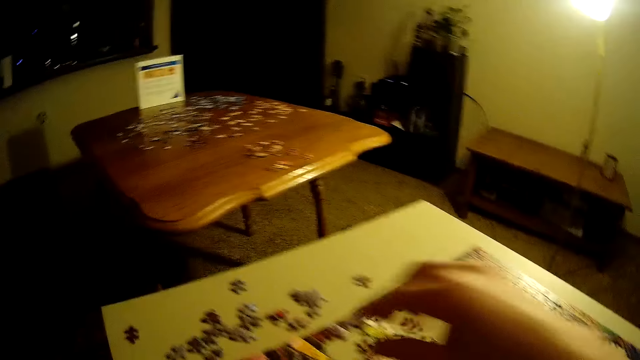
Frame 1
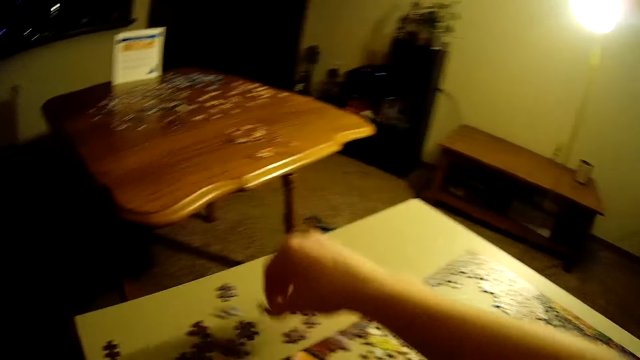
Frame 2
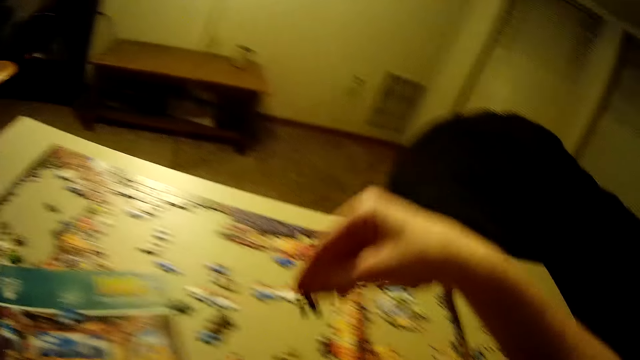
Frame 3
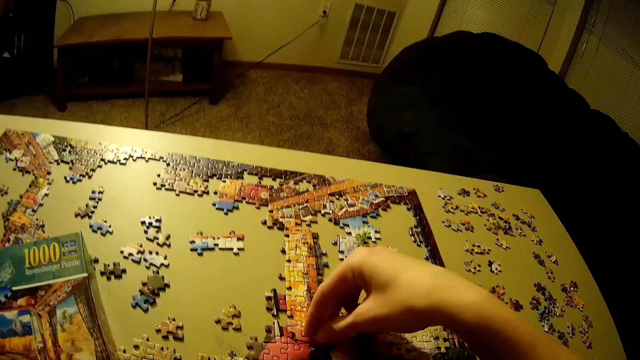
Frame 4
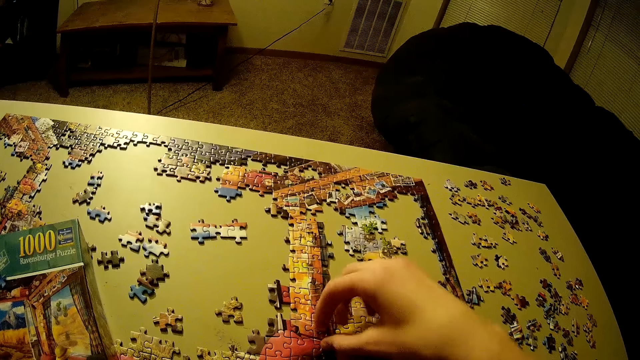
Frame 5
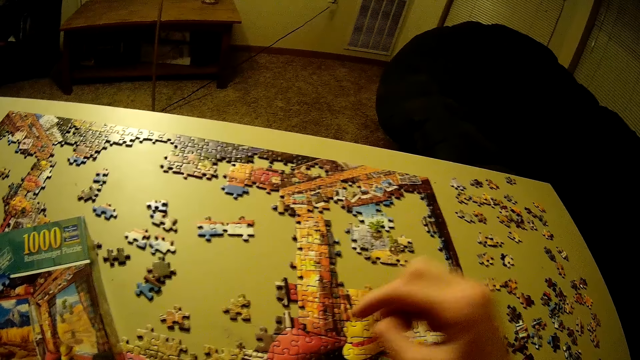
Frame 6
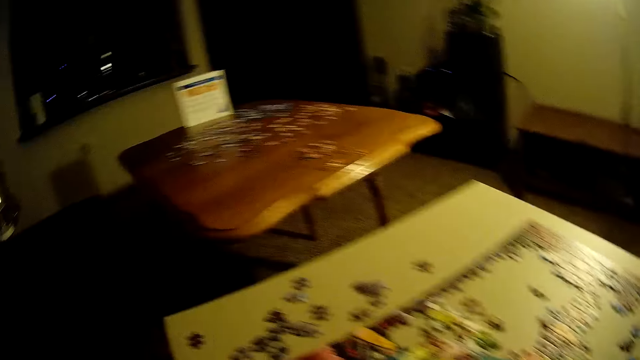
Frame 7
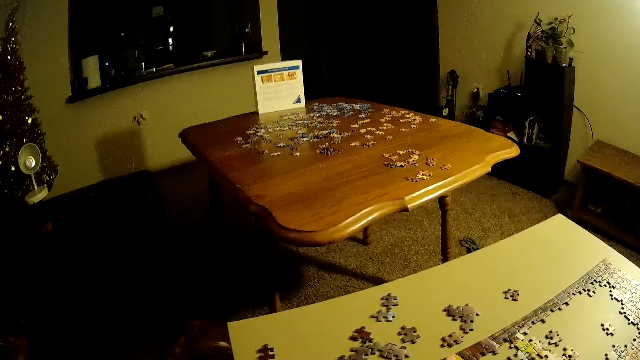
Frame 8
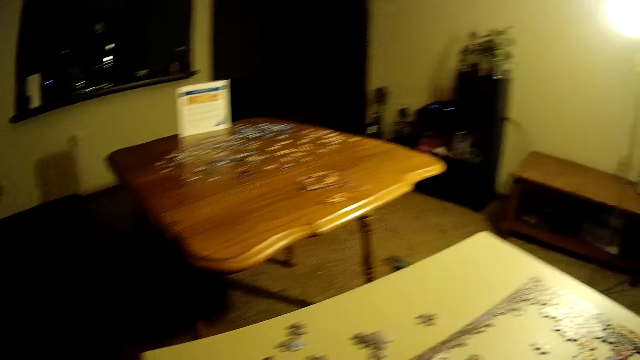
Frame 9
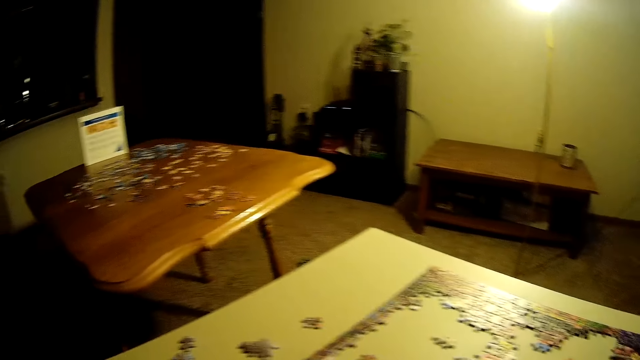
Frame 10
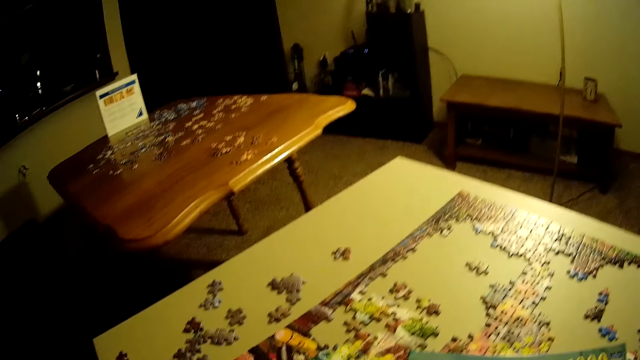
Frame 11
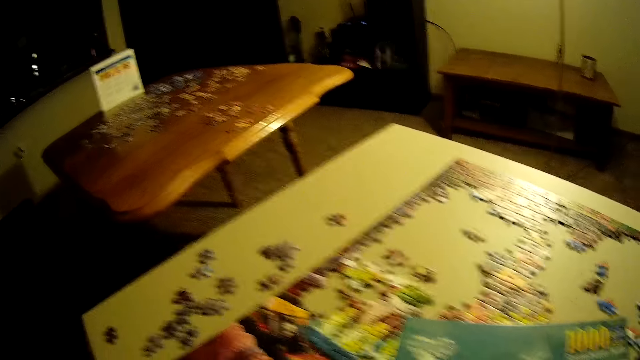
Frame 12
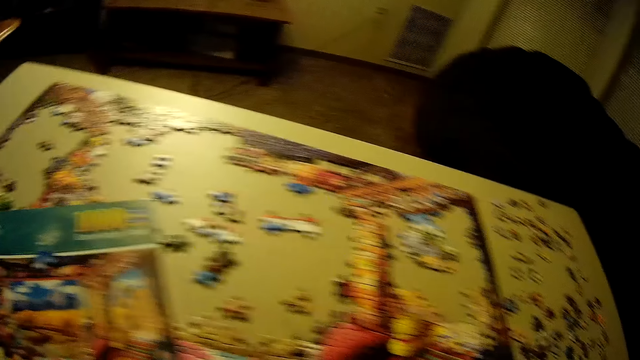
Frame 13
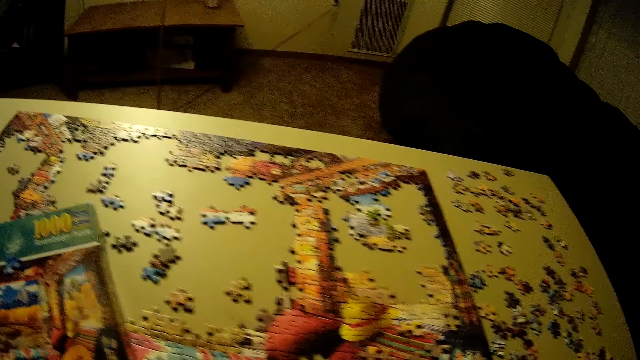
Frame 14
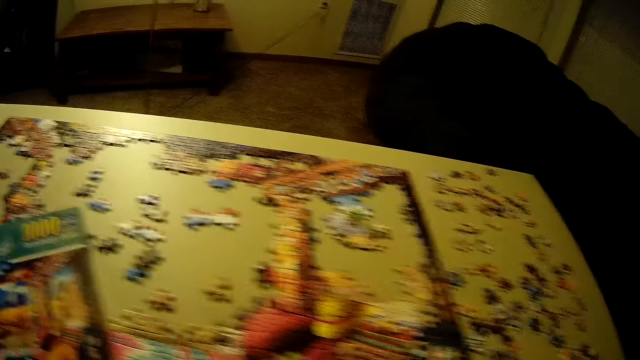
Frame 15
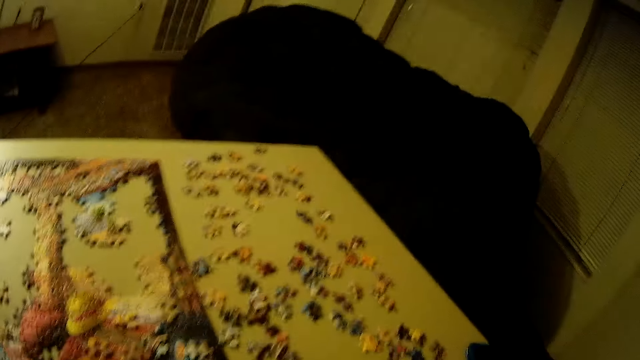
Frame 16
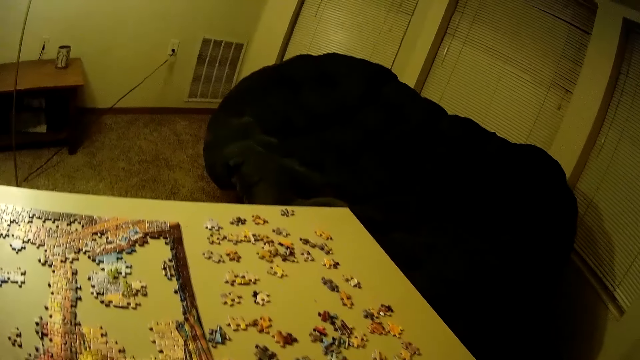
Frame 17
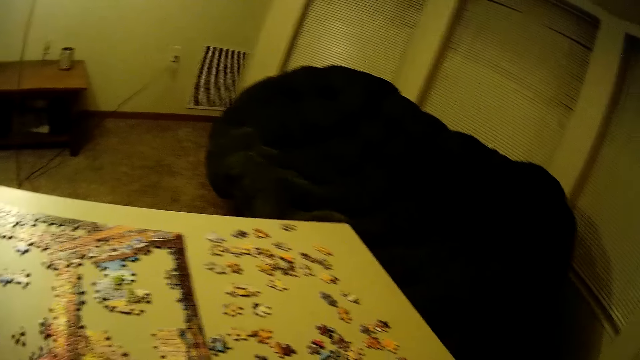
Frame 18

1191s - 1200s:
The camera wearer picks up another piece of puzzle on the table. They place the piece of the puzzle on the table. They look around.

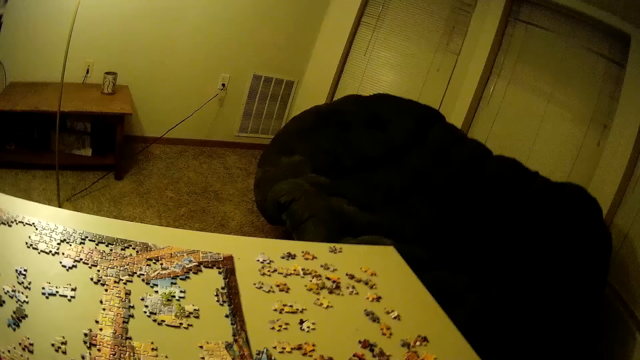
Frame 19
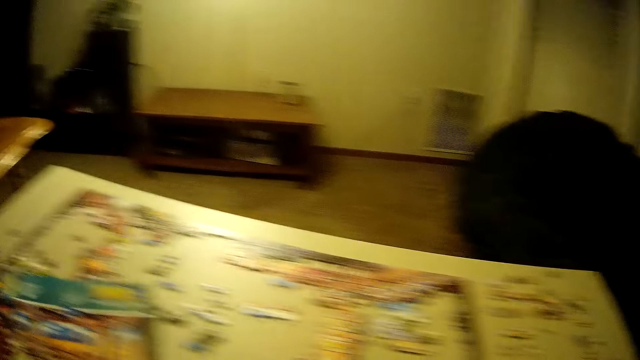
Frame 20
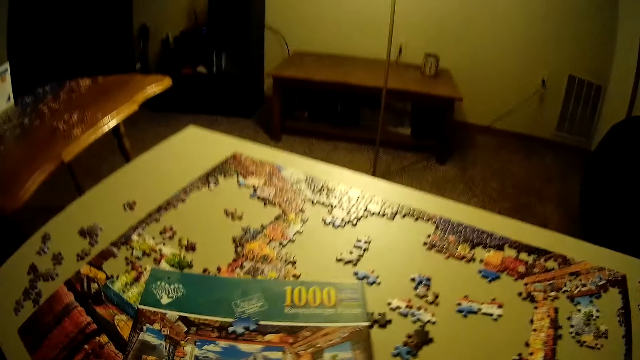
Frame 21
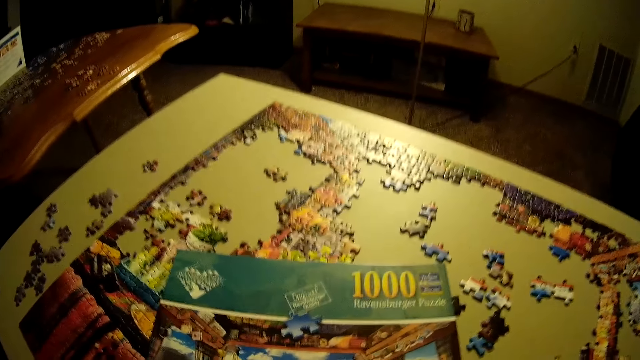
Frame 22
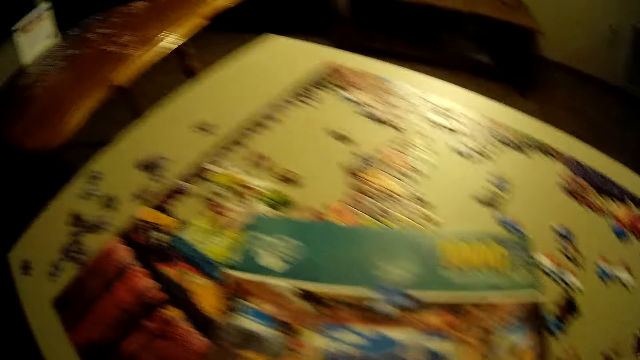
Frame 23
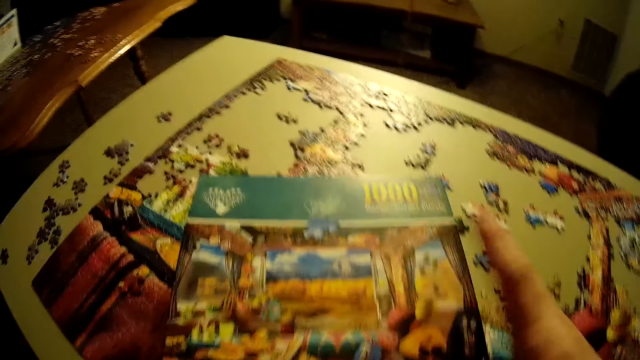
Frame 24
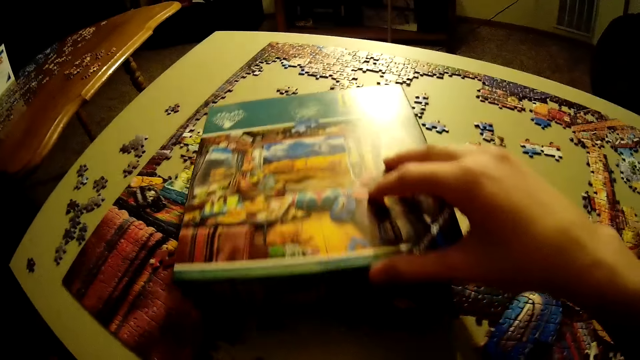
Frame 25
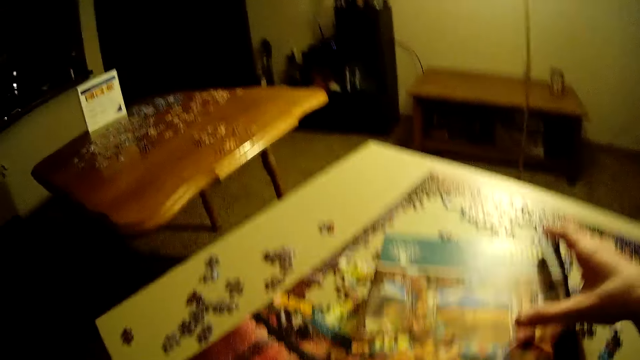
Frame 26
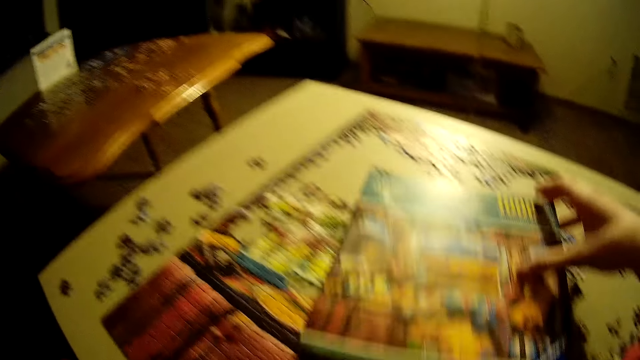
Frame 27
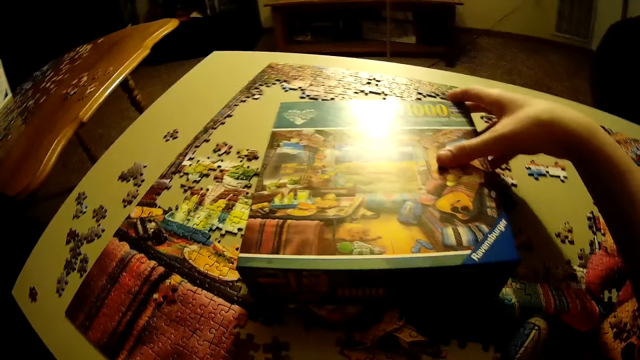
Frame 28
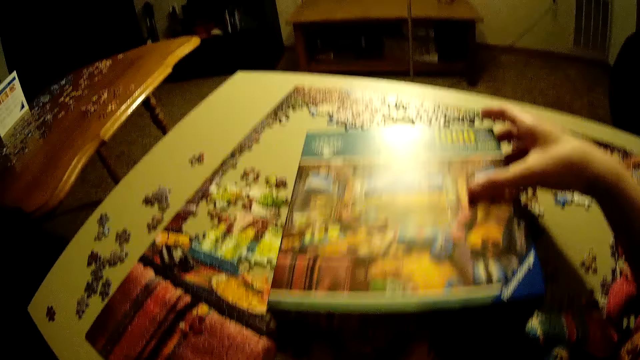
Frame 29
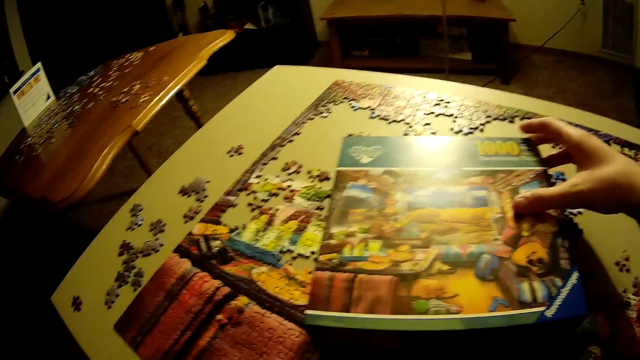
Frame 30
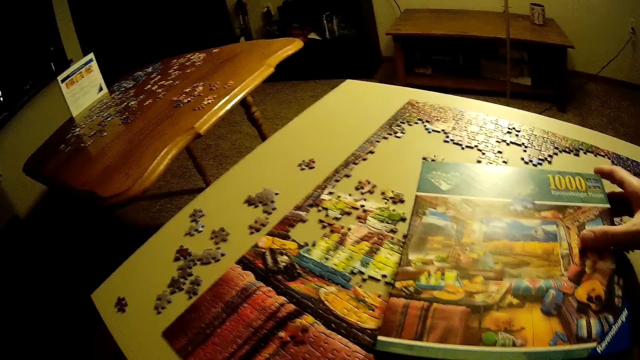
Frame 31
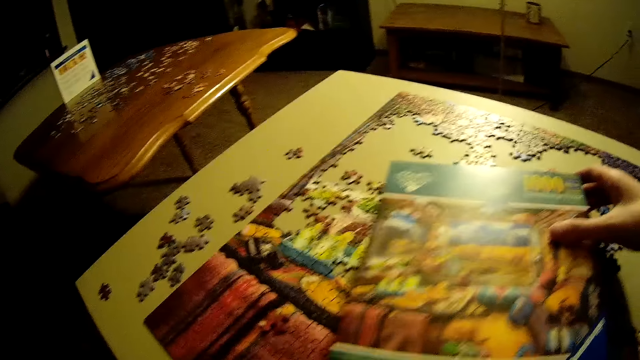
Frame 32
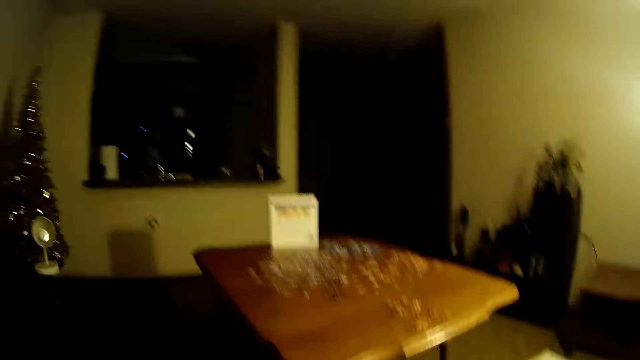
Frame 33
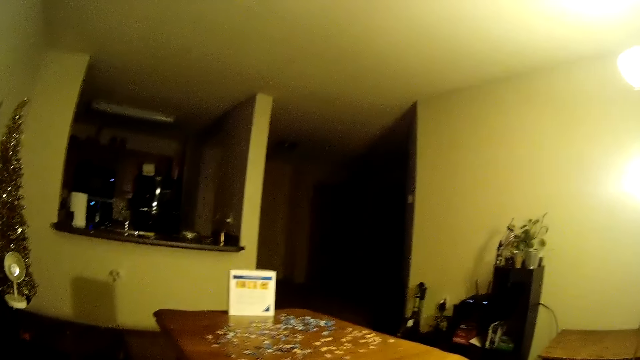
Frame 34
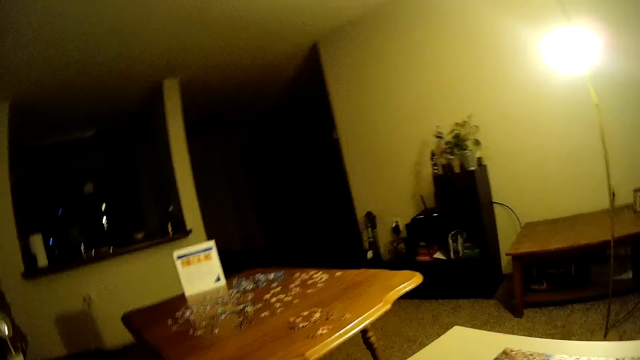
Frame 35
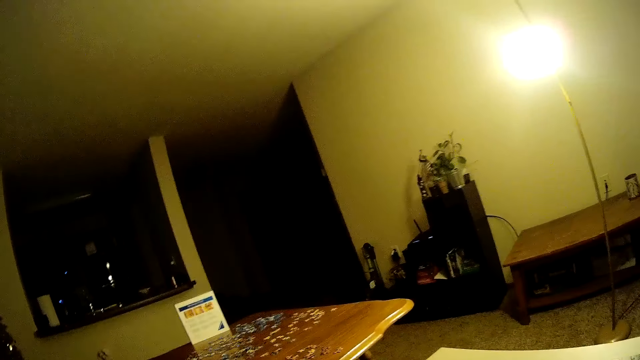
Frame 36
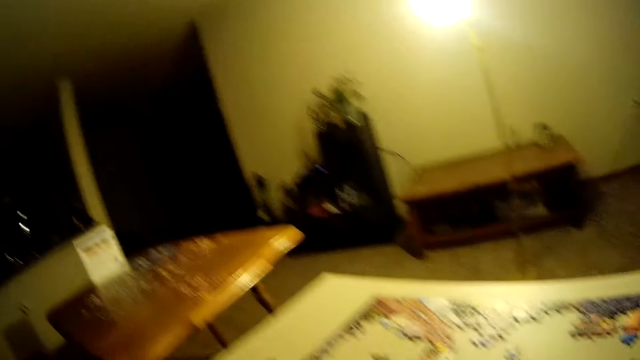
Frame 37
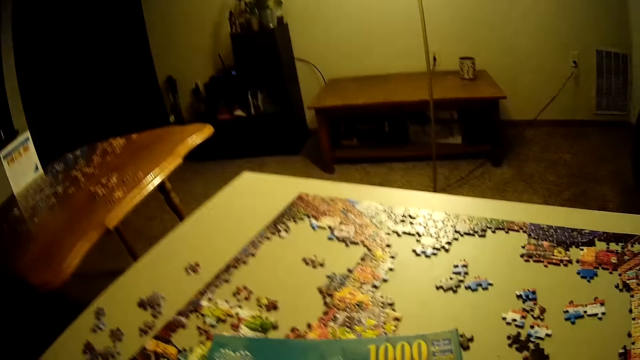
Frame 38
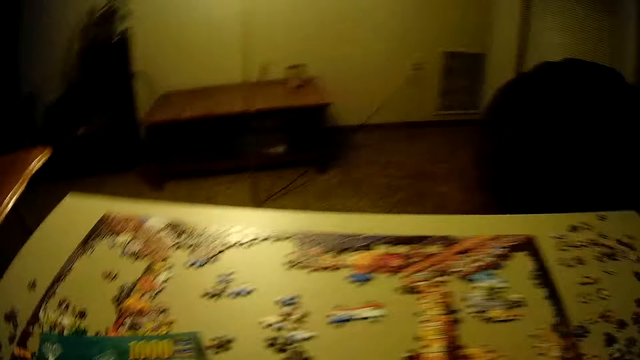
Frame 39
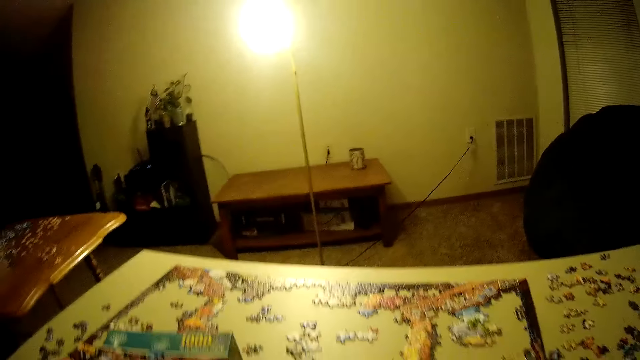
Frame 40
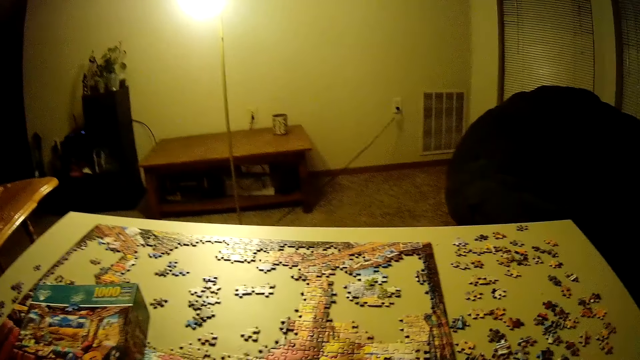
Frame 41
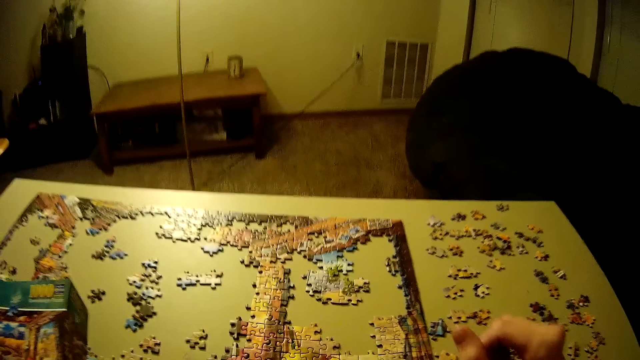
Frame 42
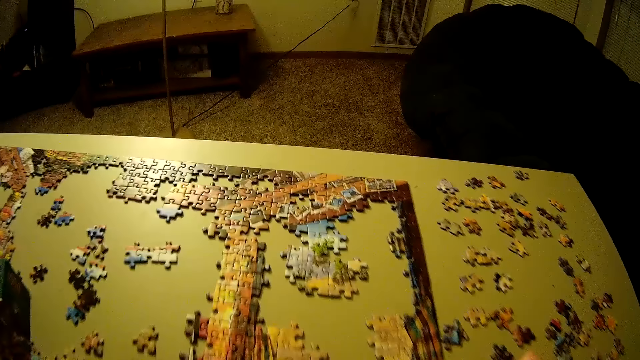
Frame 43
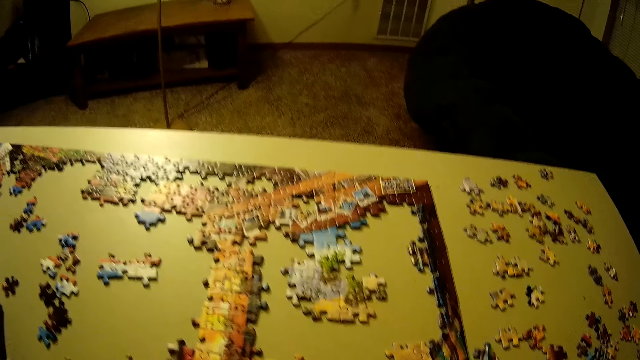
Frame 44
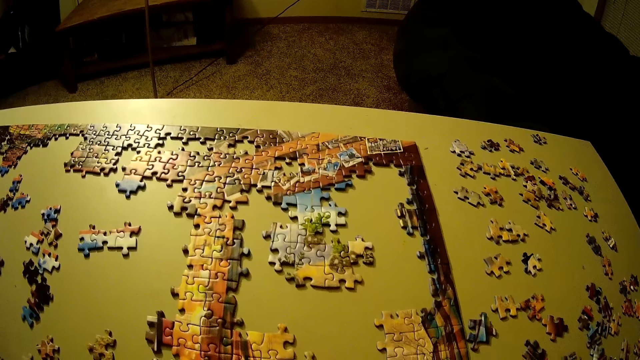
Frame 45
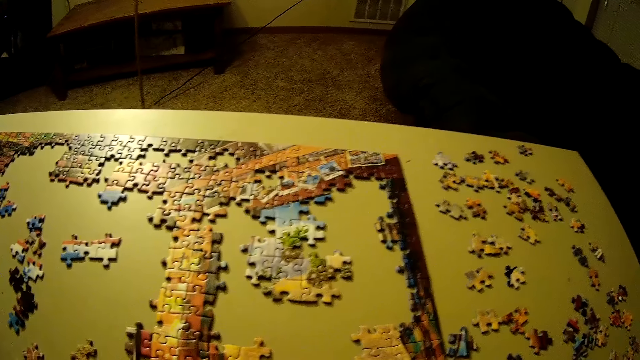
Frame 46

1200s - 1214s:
The camera wearer moves the box of puzzle on the table.
